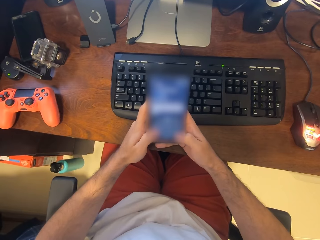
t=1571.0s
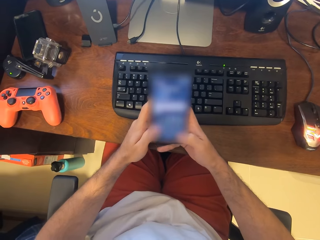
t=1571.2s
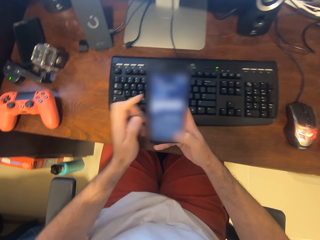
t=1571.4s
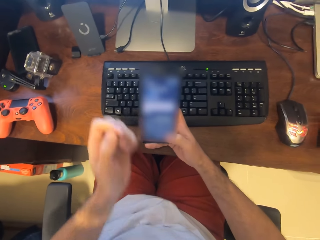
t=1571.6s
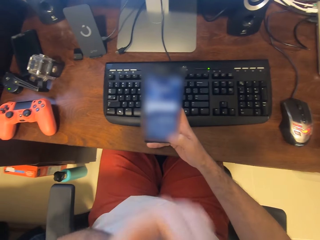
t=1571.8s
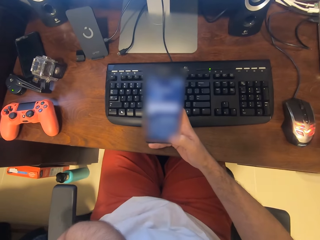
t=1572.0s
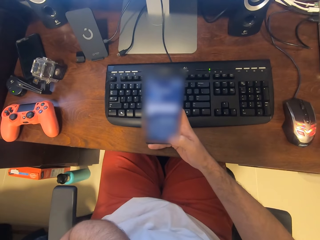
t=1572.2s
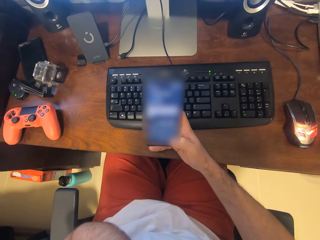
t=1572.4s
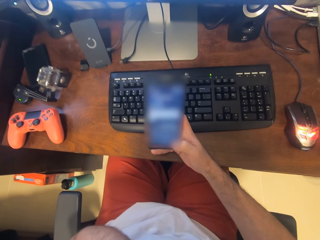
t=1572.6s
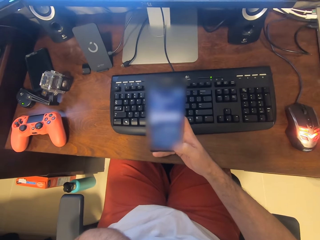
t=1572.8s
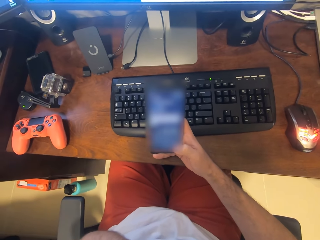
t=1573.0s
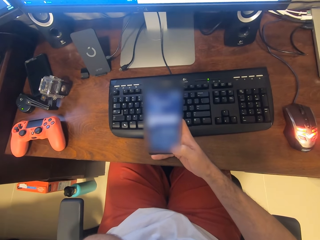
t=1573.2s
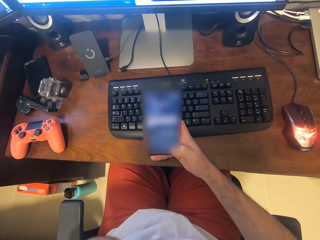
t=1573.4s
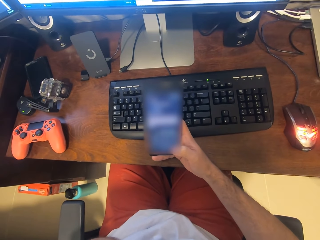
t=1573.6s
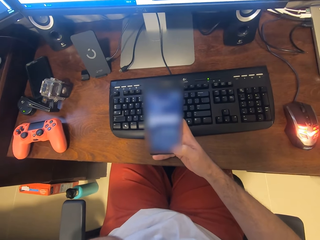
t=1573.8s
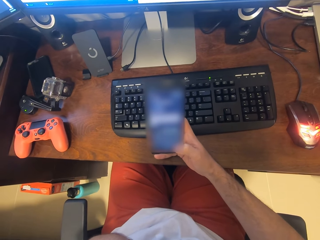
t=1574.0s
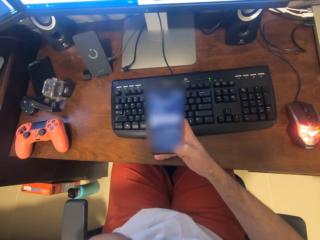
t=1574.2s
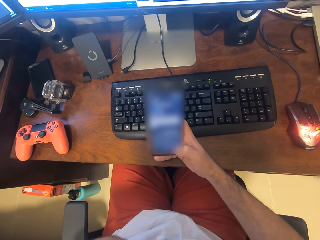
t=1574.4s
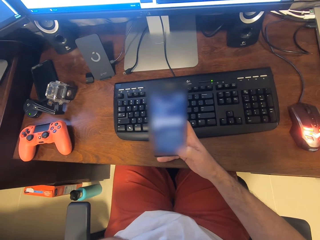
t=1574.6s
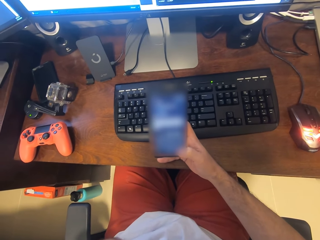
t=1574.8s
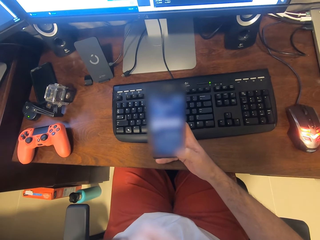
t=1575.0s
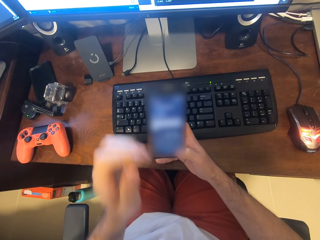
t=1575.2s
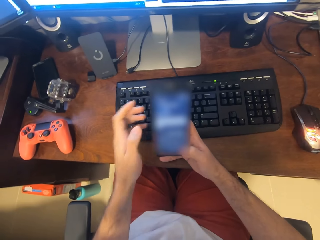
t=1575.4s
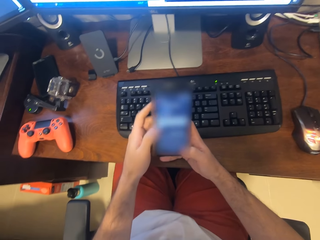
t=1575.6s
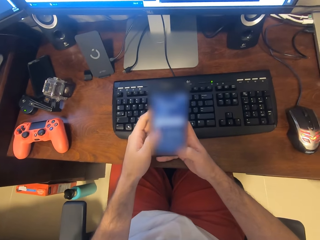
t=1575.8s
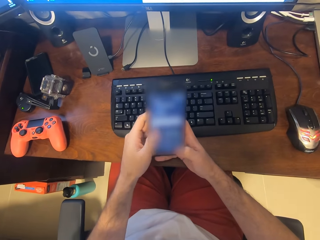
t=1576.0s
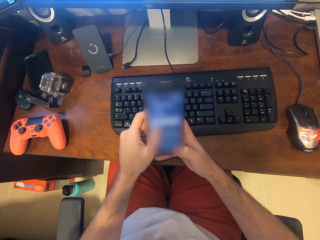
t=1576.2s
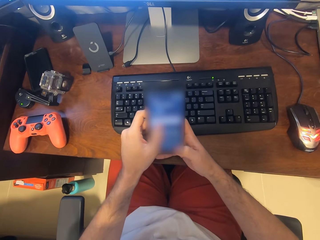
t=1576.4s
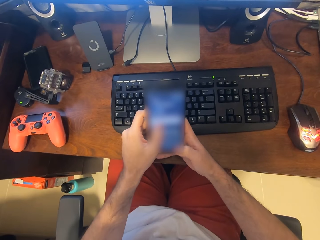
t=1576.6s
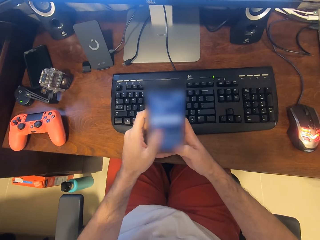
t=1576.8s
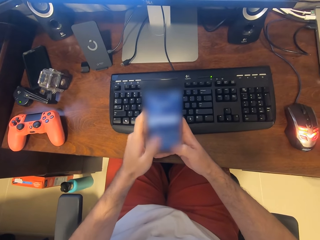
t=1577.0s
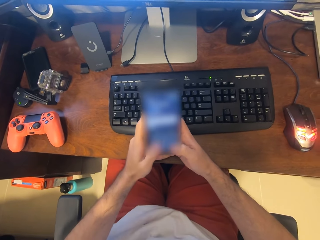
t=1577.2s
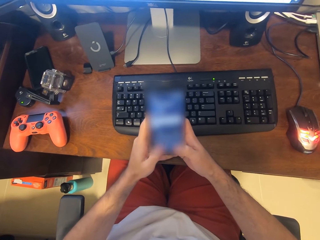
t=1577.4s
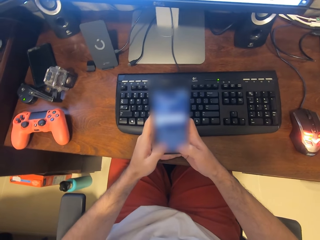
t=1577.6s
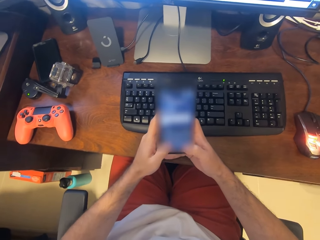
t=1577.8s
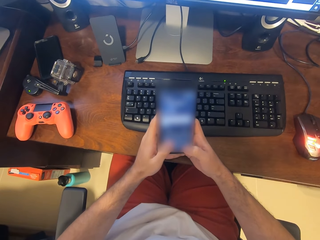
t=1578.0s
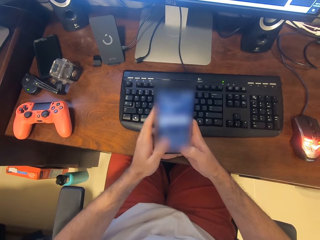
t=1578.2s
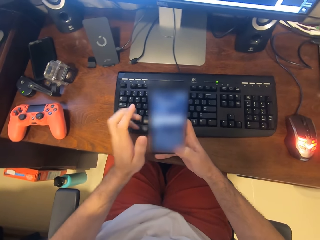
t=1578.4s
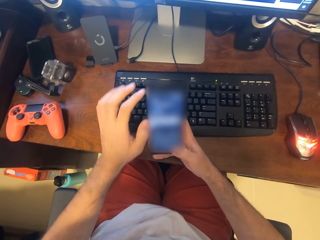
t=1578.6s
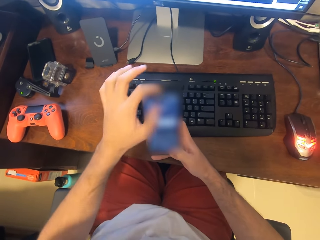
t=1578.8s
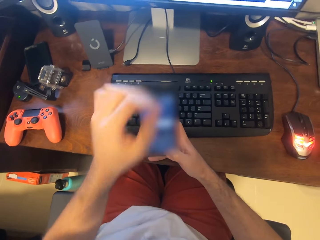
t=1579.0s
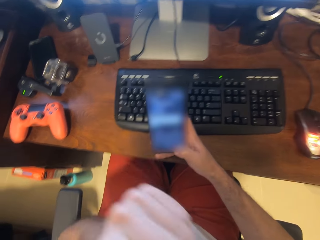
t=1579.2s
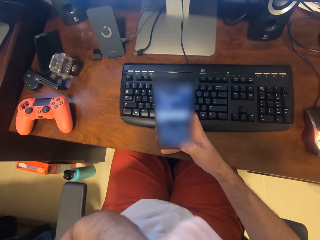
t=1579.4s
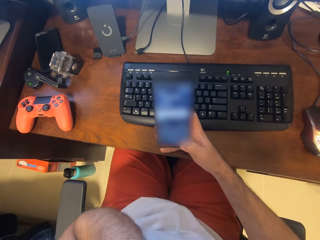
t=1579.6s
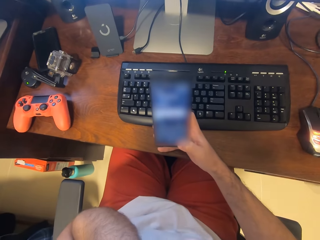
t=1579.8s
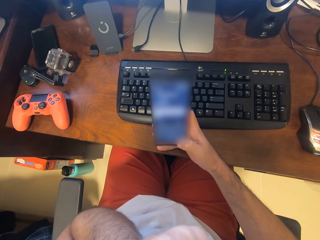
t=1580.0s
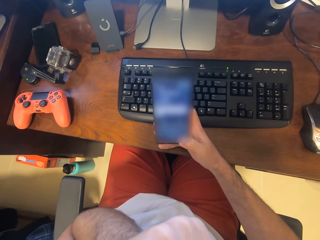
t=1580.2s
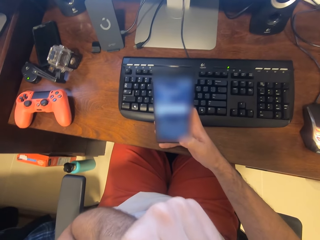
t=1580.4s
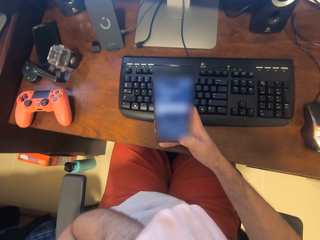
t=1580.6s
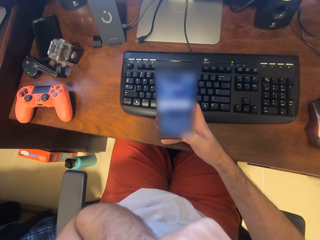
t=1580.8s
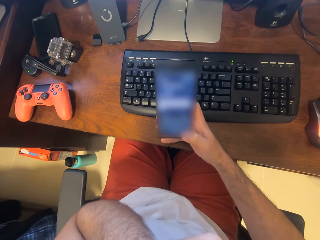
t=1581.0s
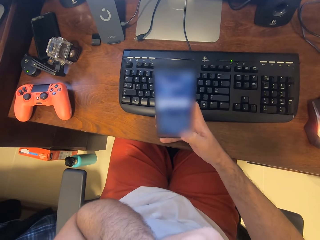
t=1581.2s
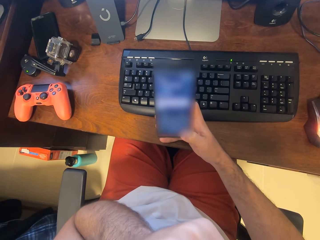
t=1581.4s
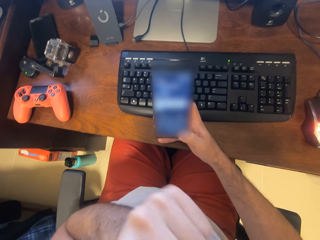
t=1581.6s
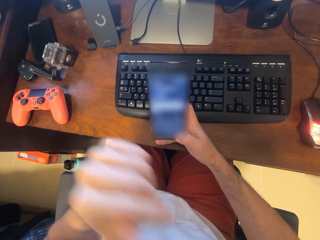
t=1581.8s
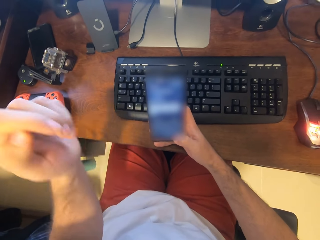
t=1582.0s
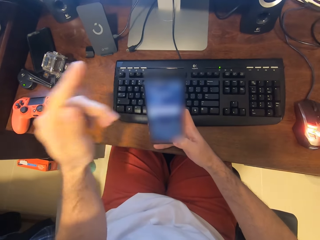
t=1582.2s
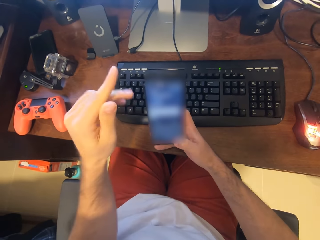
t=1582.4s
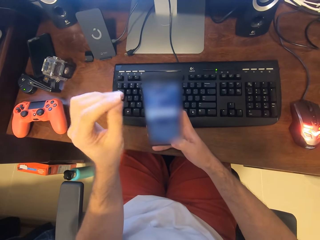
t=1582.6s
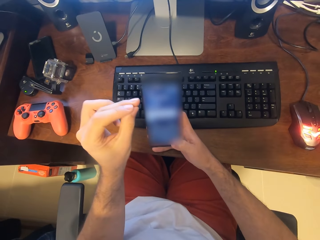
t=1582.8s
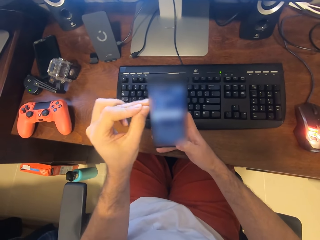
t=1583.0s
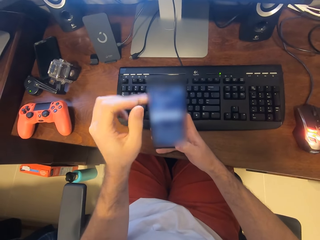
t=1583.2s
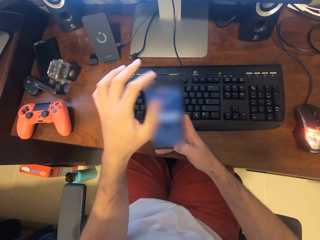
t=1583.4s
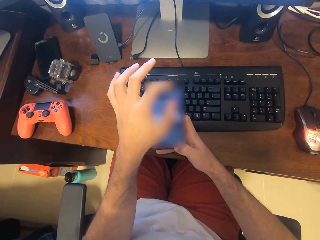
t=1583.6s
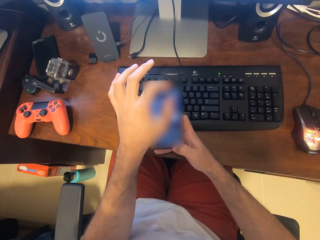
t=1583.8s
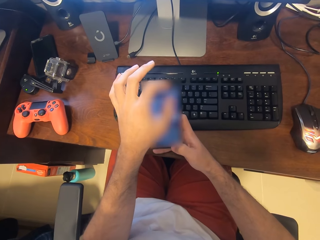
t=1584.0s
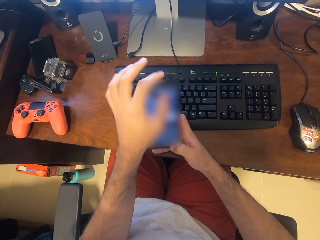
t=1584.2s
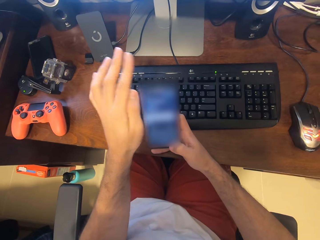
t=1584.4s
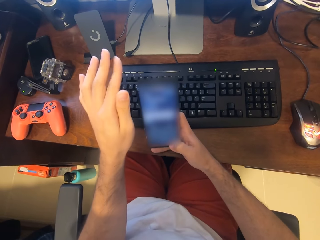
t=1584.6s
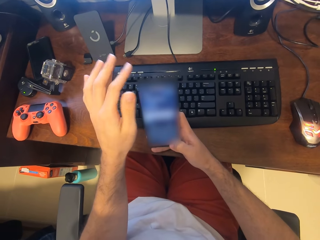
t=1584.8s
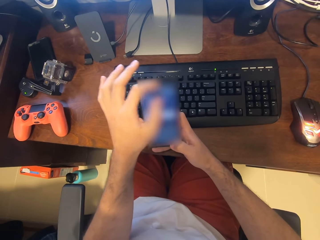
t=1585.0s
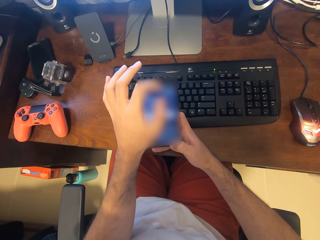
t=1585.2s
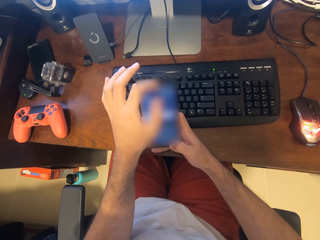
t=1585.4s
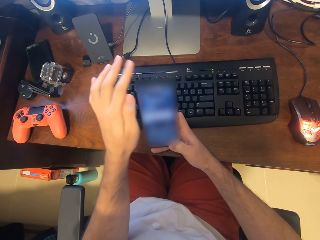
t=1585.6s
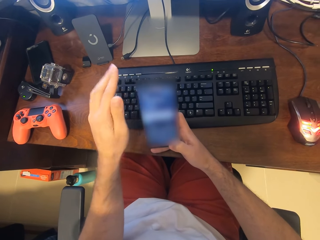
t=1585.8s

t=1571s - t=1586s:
The camera wearer puts his left hand on the mouth. He puts his left hand on the phone. He uses the phone. He touches the phone. He puts his left hand on the mouth. He uses the phone. He slides his left fingers. He uses the phone. He touches the phone.

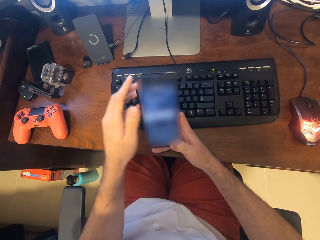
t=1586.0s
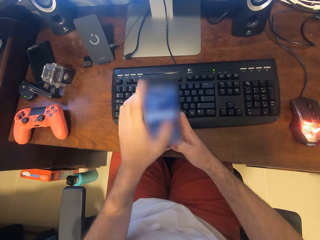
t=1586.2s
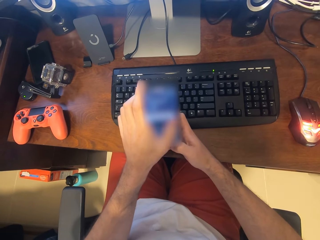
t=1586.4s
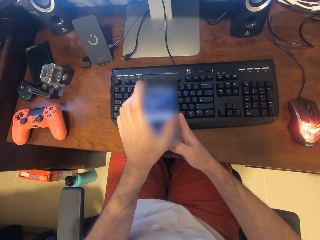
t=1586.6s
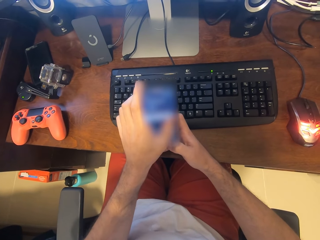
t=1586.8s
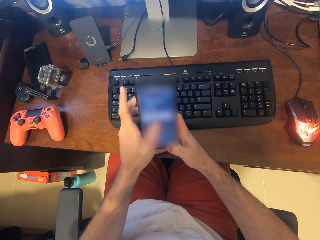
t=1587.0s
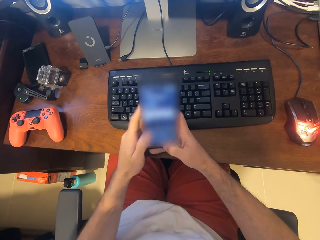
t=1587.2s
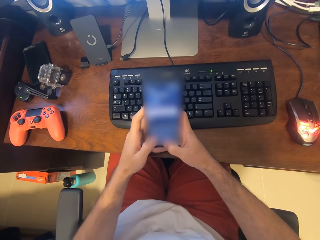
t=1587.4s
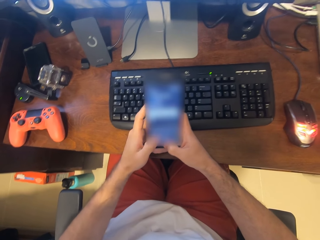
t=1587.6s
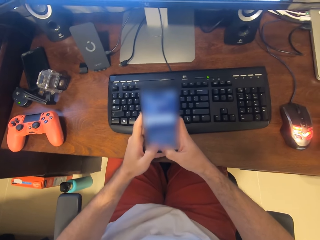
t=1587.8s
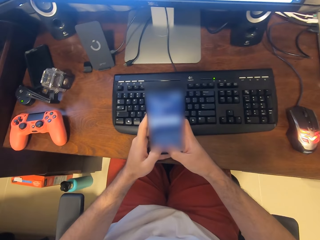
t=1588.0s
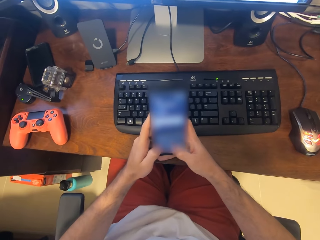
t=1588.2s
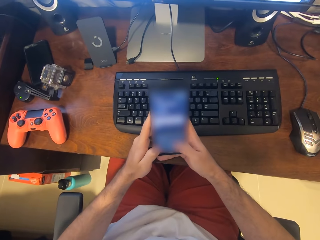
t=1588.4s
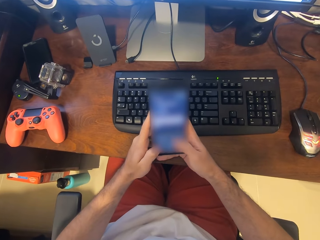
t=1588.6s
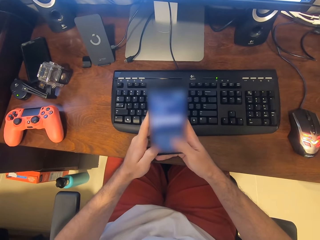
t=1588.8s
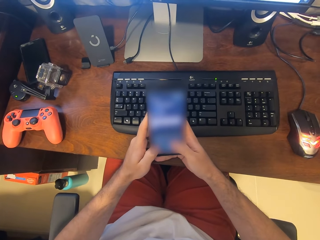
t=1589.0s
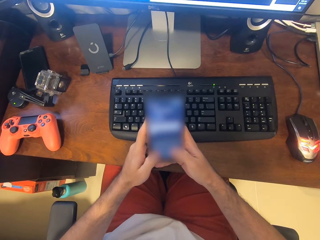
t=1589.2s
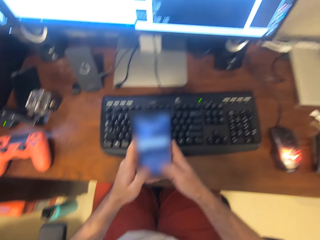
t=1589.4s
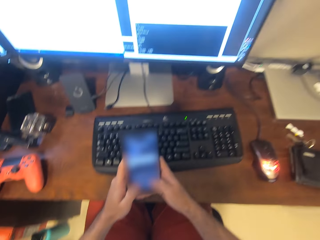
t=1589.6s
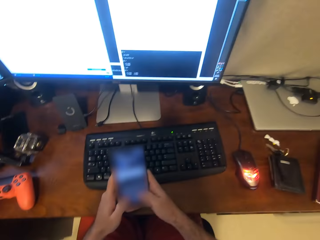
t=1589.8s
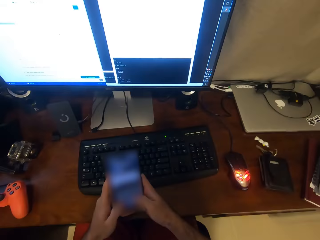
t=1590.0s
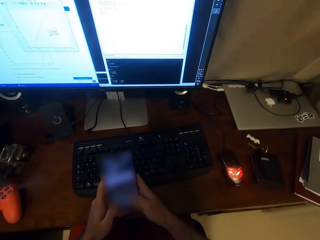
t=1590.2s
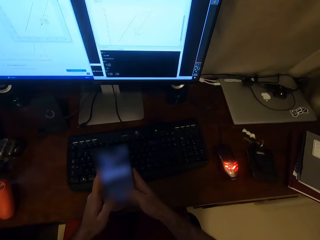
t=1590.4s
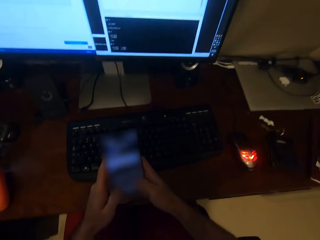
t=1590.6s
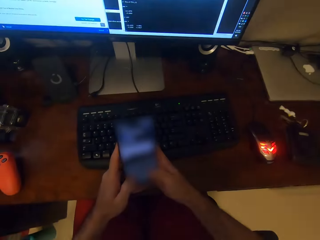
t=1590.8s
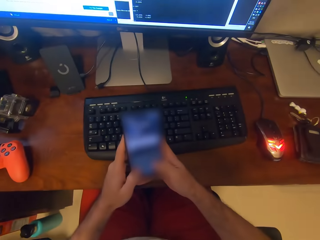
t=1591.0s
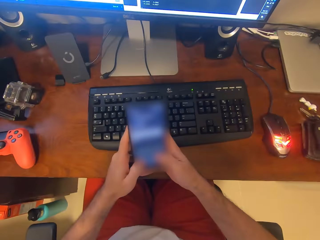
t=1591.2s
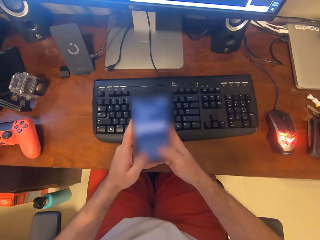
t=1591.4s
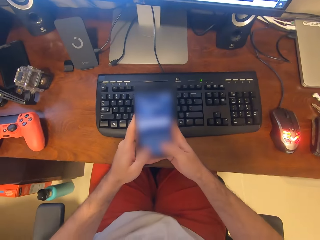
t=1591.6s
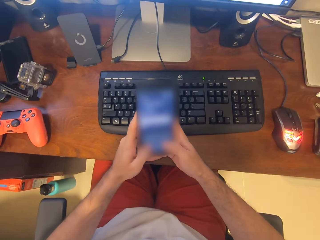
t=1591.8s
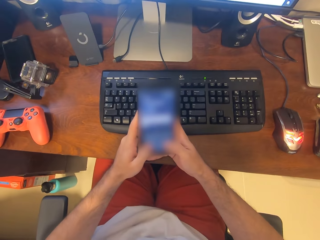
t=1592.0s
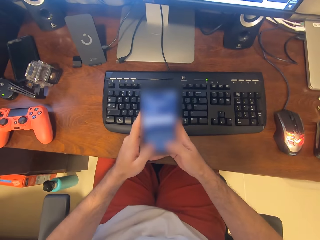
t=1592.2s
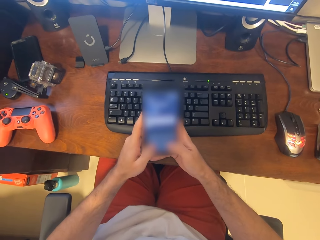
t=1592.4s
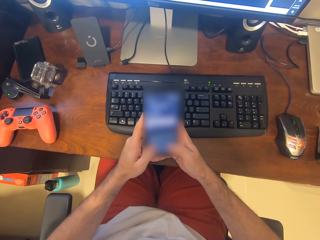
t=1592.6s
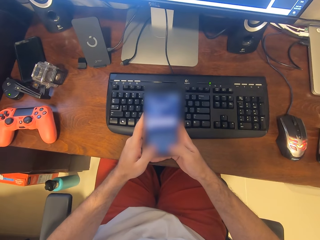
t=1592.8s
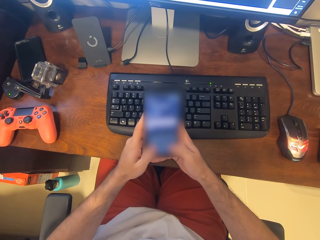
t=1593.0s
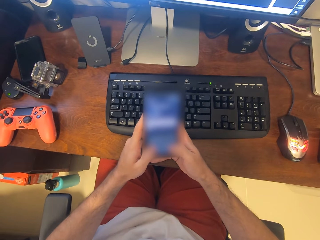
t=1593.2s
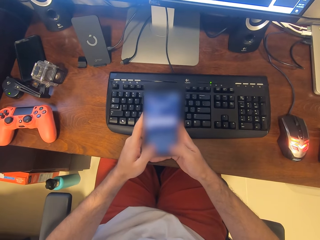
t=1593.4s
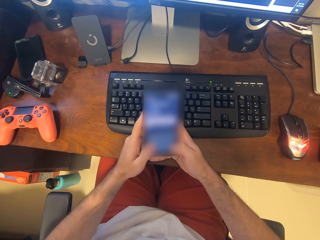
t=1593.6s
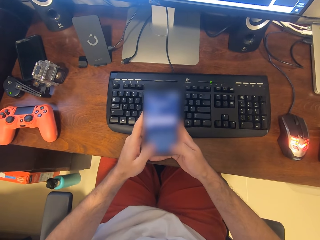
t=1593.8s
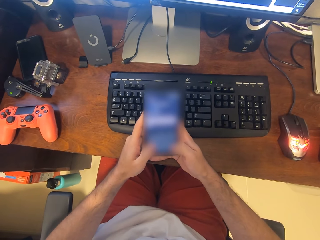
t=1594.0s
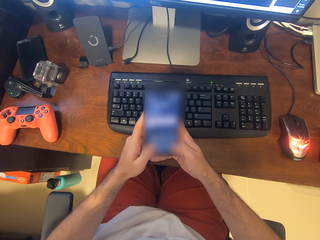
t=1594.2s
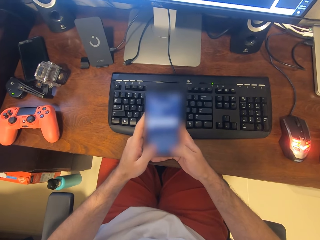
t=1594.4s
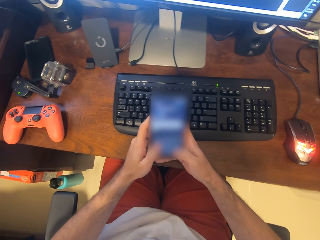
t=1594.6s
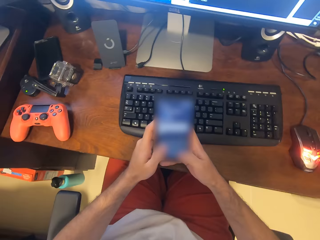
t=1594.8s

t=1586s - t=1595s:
The camera wearer types on the phone with both hands. They look at the monitor. They use the phone.
